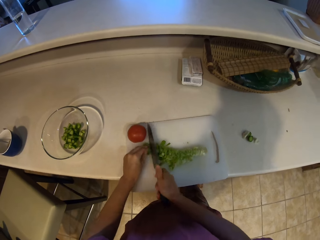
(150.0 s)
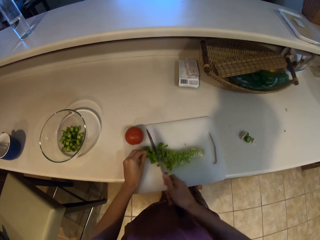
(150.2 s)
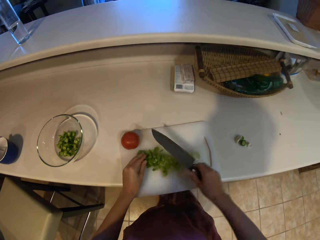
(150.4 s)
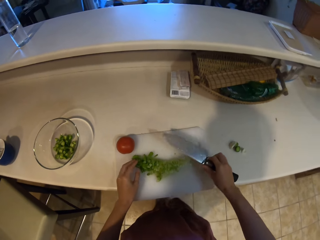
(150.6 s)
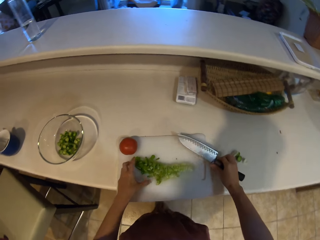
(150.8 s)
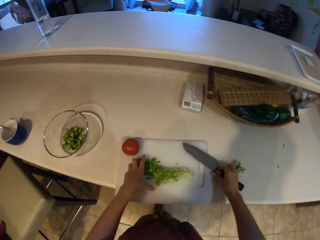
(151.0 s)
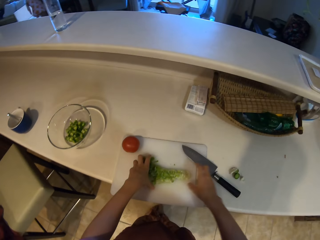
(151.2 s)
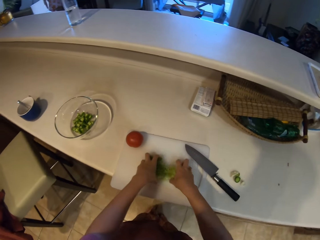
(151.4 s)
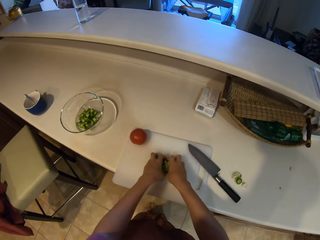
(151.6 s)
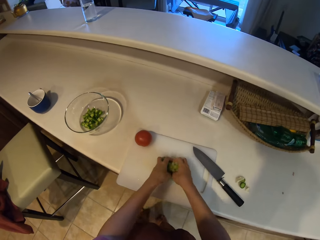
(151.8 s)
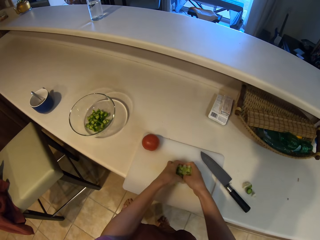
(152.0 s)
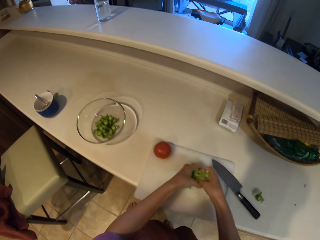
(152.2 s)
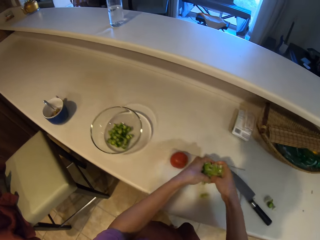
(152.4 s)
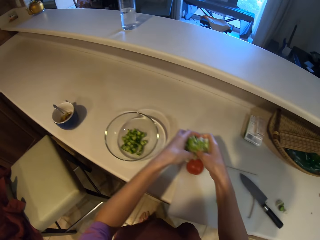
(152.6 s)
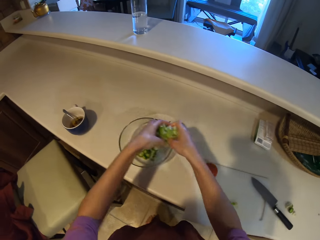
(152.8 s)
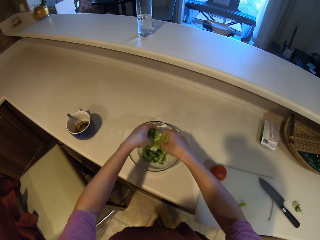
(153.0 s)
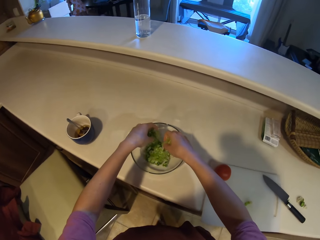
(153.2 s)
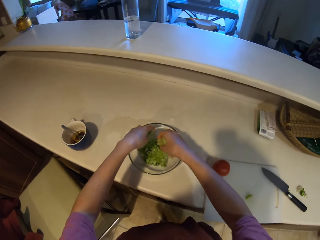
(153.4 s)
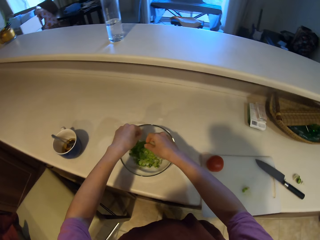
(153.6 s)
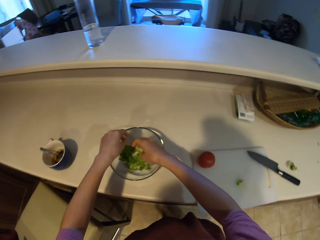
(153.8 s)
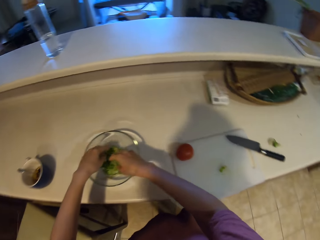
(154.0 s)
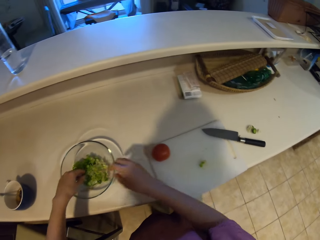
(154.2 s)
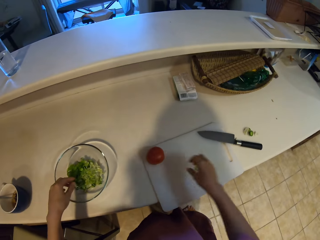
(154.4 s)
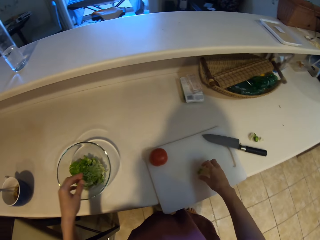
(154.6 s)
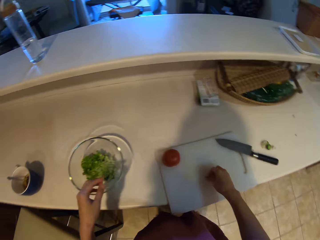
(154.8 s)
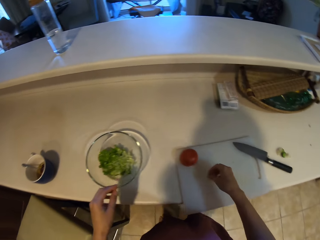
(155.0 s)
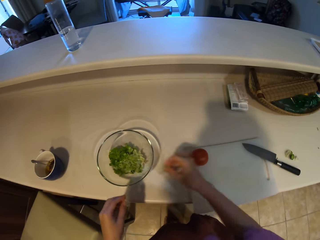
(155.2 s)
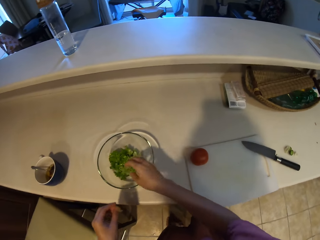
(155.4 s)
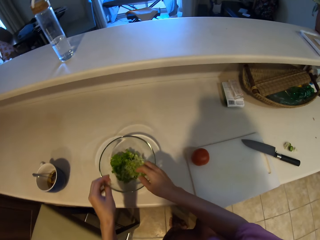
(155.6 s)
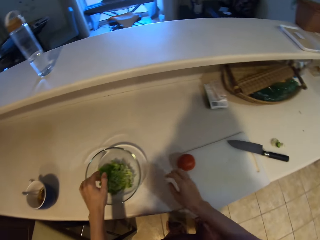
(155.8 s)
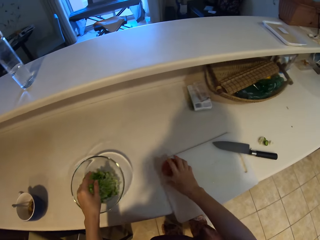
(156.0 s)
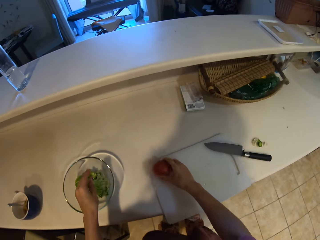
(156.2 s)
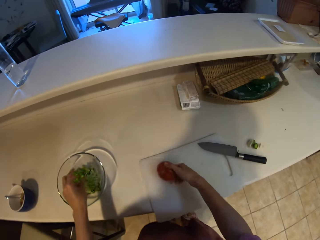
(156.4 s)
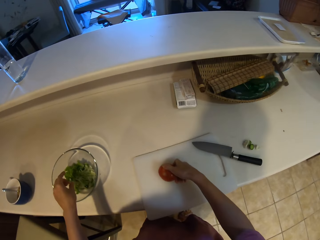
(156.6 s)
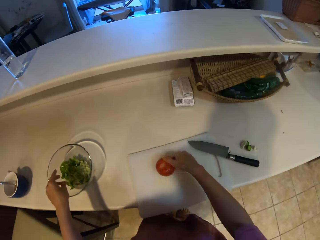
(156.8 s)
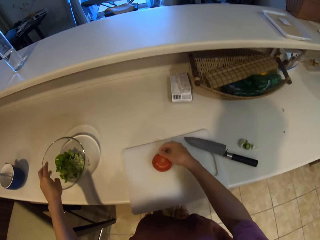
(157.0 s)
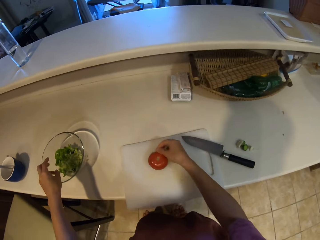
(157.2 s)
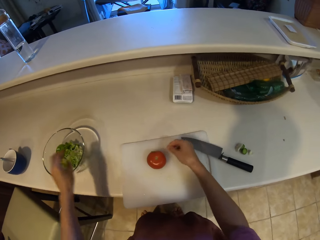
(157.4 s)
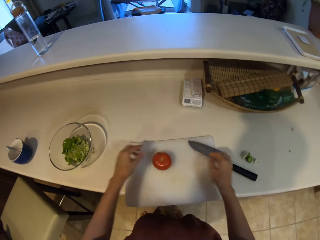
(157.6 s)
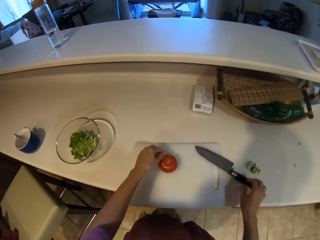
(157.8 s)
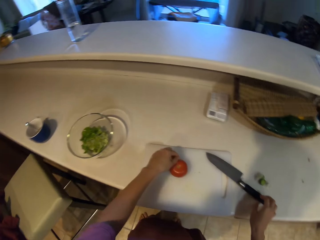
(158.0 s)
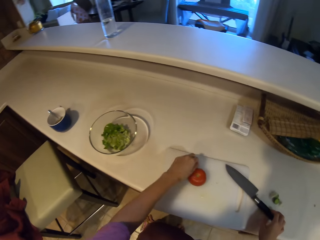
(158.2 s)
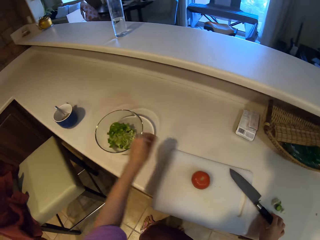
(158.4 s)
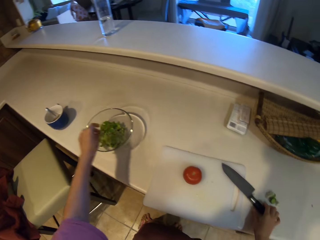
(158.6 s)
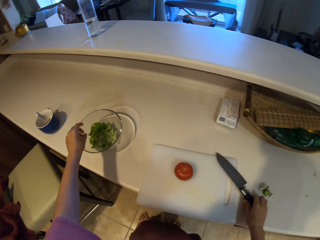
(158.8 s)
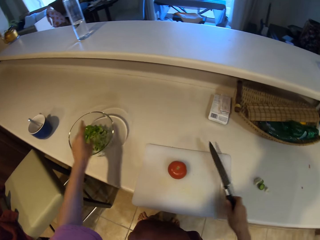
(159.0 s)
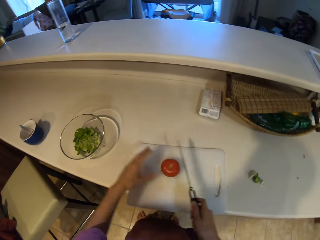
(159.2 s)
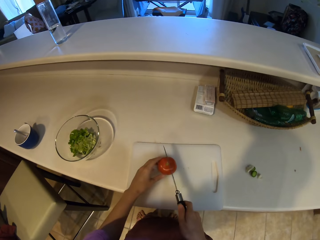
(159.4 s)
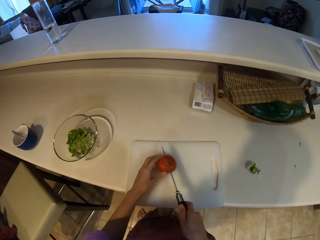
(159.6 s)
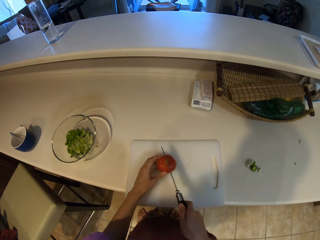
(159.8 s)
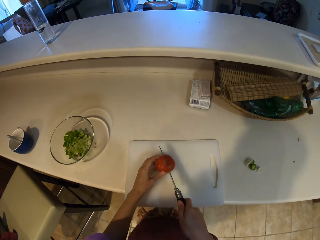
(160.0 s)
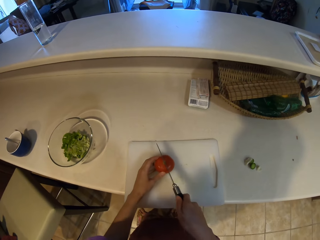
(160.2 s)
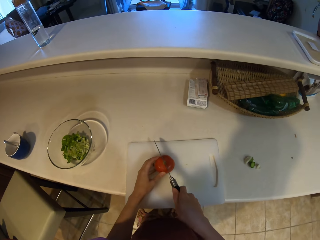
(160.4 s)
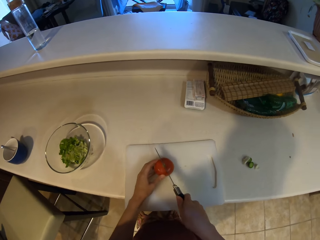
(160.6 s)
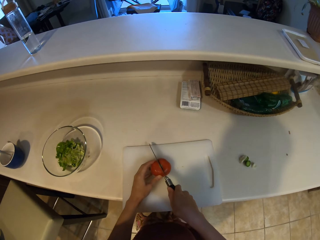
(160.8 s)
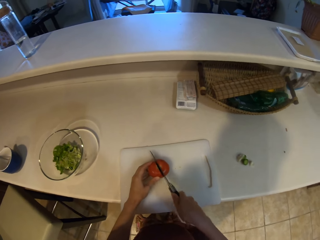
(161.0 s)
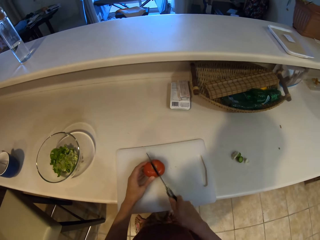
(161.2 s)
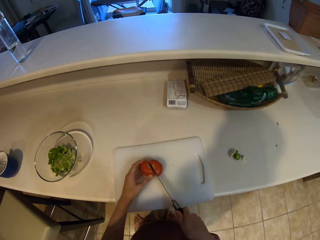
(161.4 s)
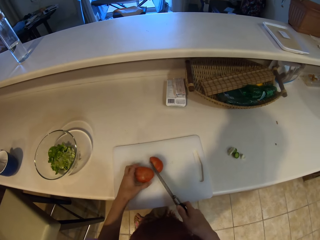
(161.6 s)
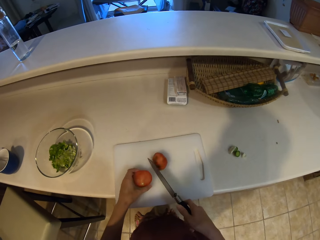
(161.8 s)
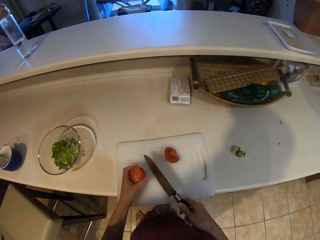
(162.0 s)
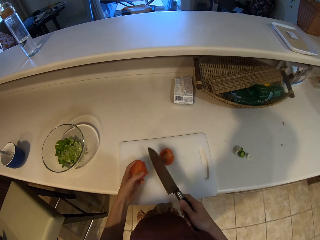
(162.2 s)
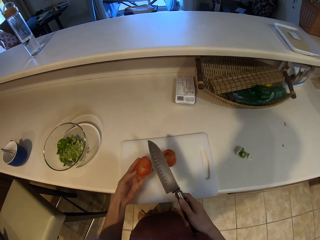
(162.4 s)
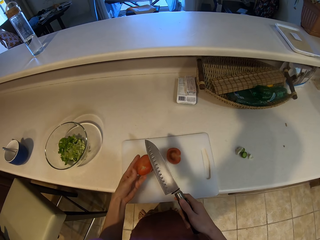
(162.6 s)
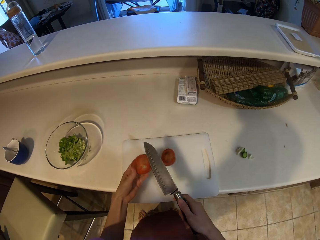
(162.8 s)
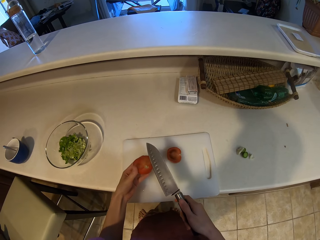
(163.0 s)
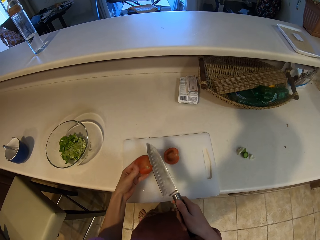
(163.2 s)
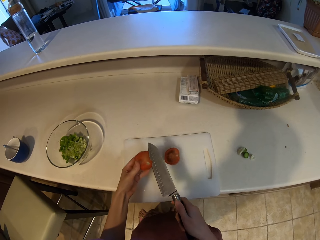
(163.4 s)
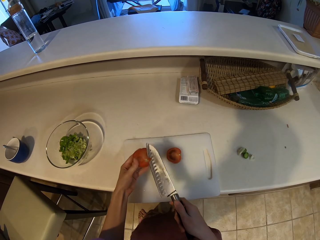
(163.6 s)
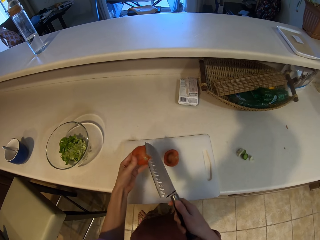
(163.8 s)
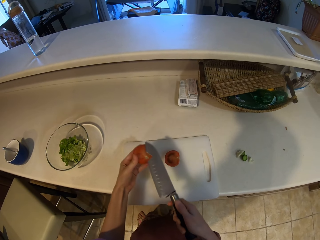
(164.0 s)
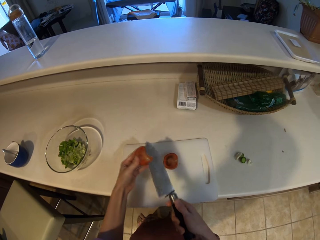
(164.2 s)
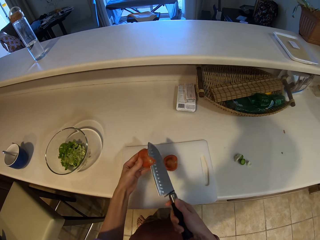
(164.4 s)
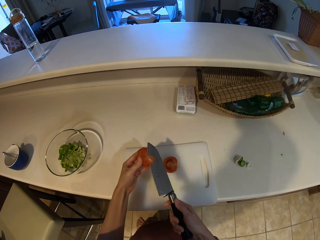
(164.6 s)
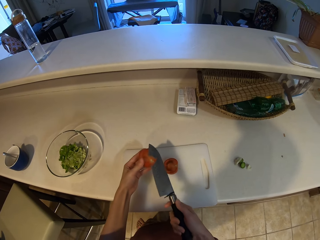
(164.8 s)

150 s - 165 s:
The camera wearer places the knife on the countertop. They collect the lettuce pieces. They pour the lettuce pieces in the bowl. They move the lettuce pieces. They put the lettuce pieces in the bowl. They move the tomato. They put the lettuce pieces in the bowl. They pick up the knife. They hold the knife. They cut the tomato.

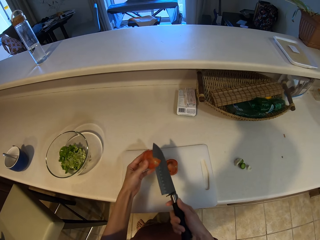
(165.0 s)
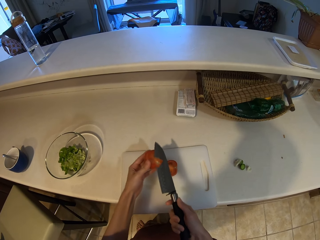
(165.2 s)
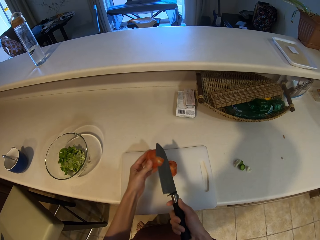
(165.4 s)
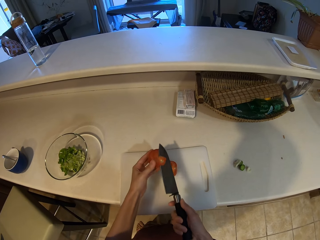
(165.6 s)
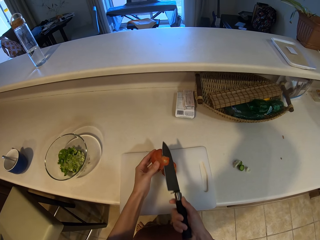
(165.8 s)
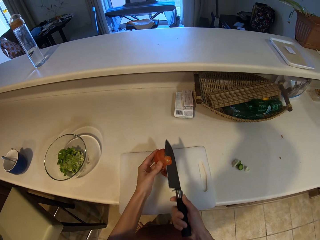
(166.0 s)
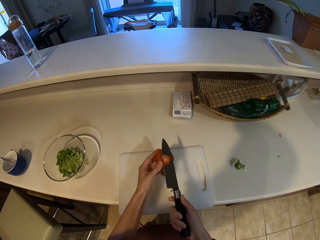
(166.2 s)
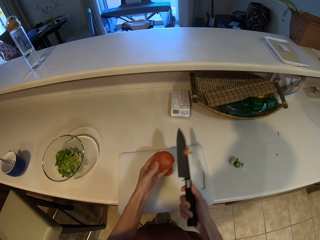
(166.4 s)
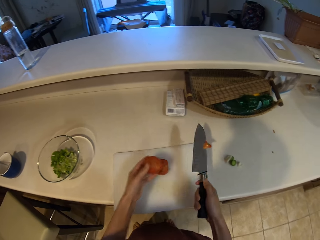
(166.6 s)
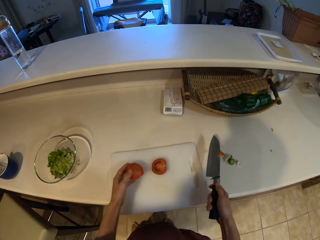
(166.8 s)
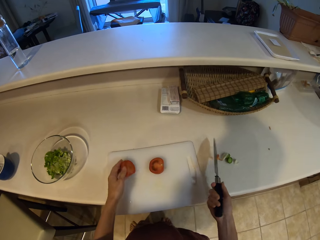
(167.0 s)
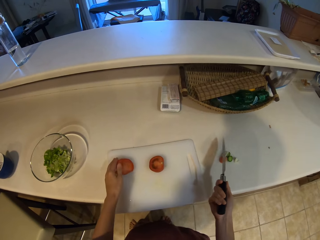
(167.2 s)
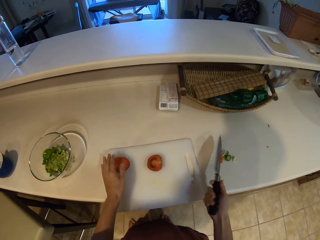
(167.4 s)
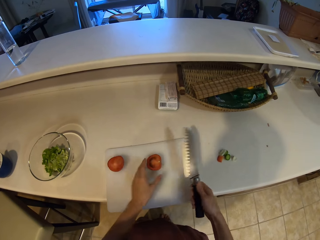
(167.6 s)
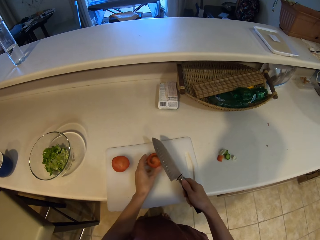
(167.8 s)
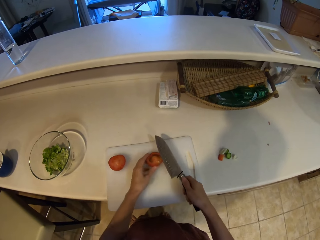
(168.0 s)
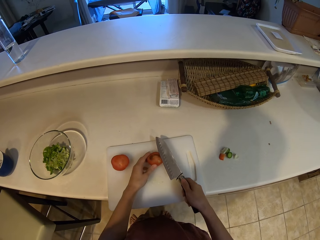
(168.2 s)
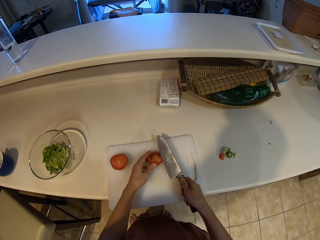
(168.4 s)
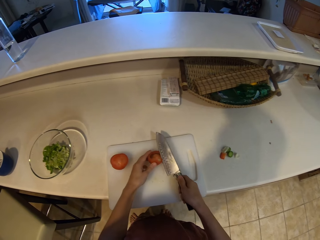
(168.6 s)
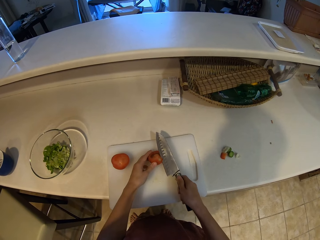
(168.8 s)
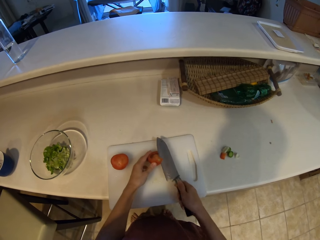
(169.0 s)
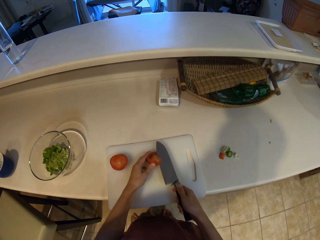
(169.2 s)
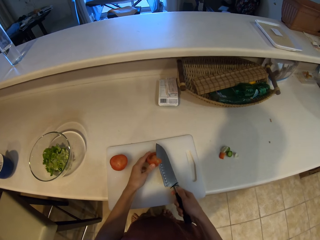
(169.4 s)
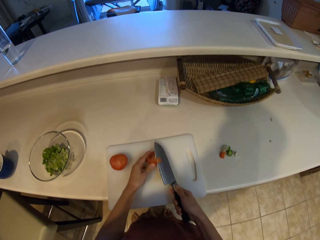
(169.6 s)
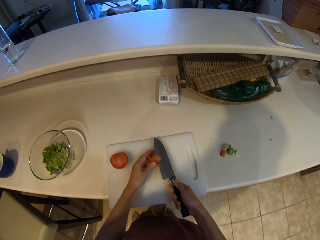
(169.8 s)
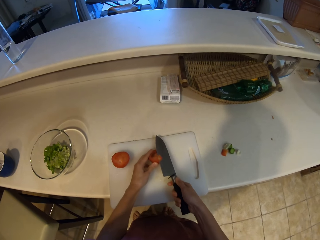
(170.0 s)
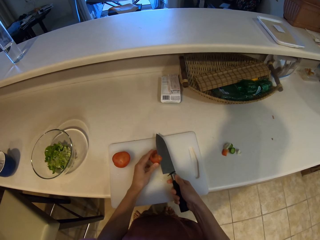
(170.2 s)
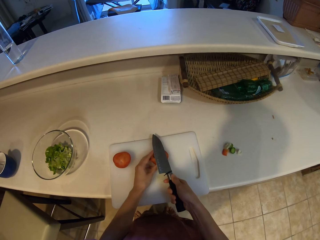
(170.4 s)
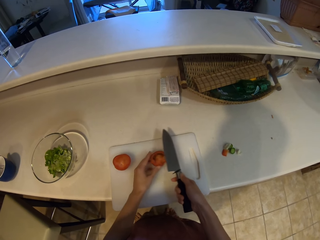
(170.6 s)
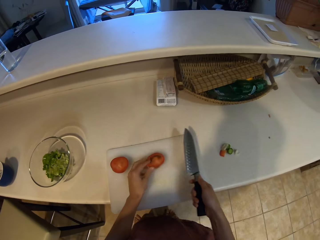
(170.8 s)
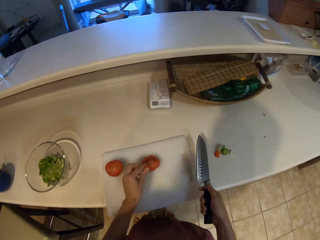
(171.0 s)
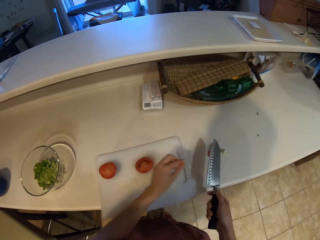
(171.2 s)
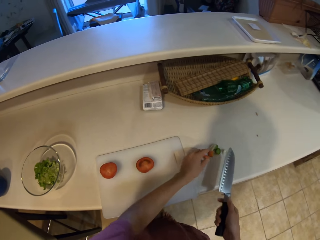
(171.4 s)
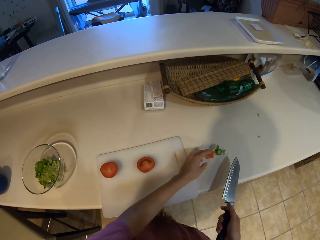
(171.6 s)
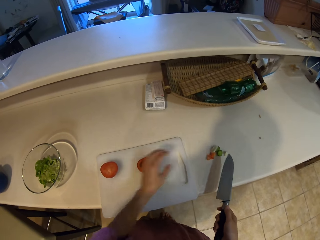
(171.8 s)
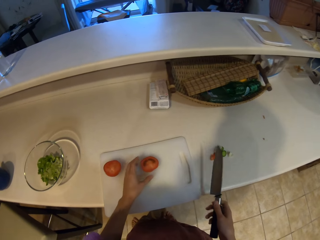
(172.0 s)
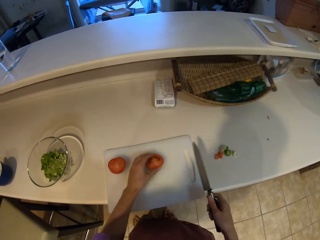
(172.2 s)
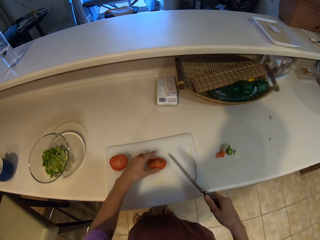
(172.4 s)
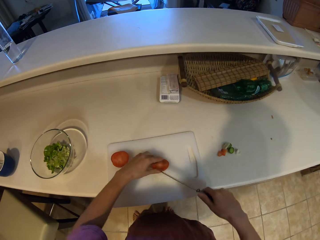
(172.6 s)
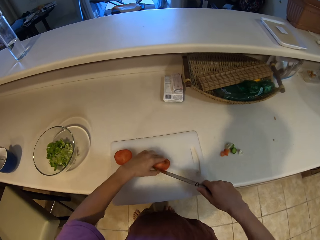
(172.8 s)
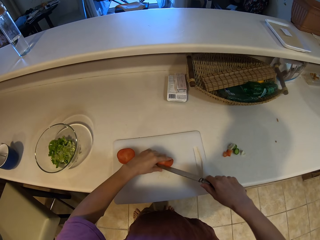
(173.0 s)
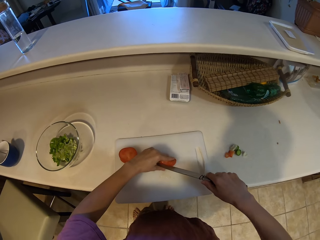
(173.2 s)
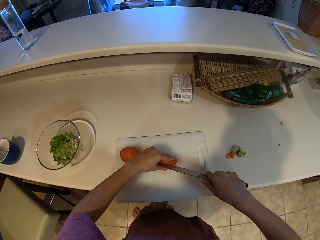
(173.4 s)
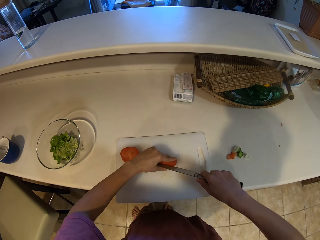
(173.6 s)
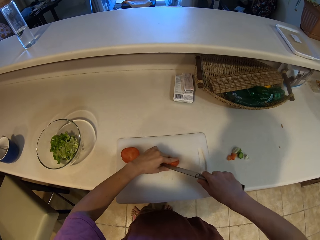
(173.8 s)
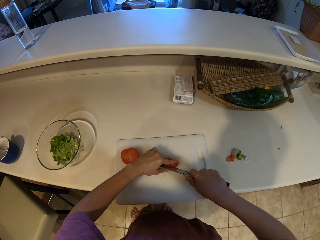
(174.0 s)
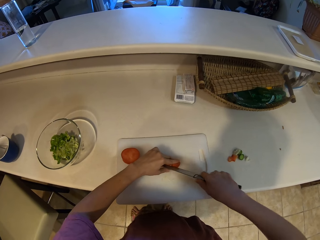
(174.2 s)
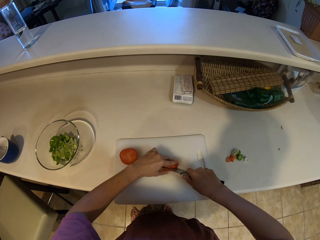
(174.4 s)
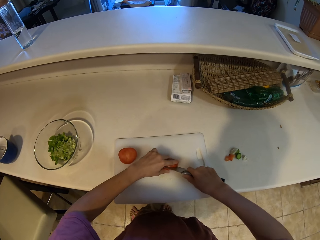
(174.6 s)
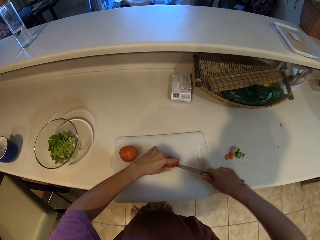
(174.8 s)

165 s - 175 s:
The camera wearer places the tomato waste on the countertop. They cut the tomato. They place the tomato waste on the countertop. They cut the tomato.
